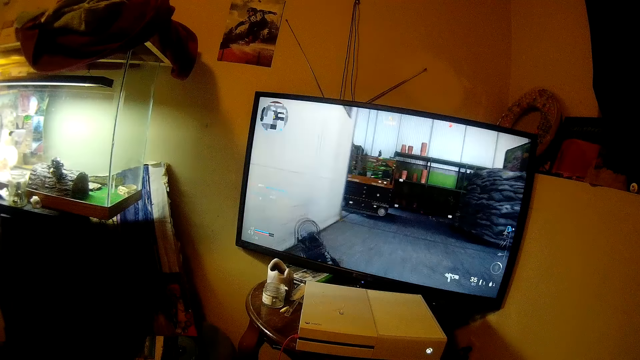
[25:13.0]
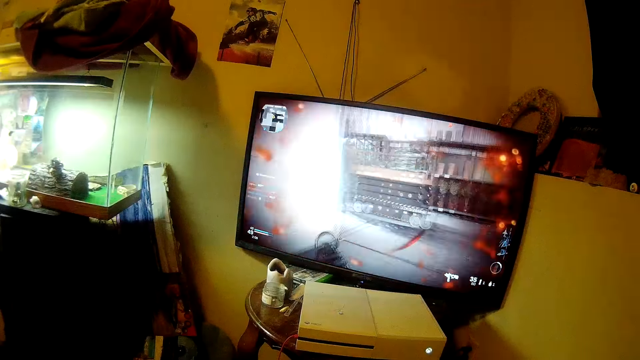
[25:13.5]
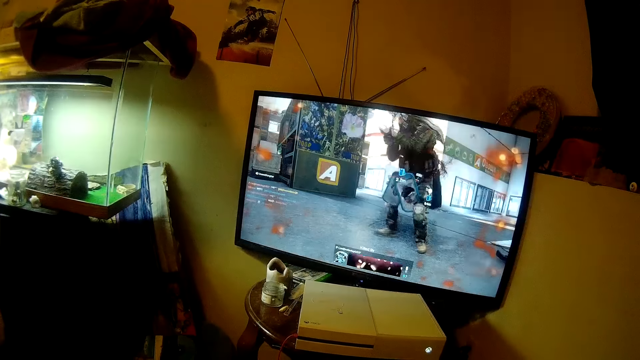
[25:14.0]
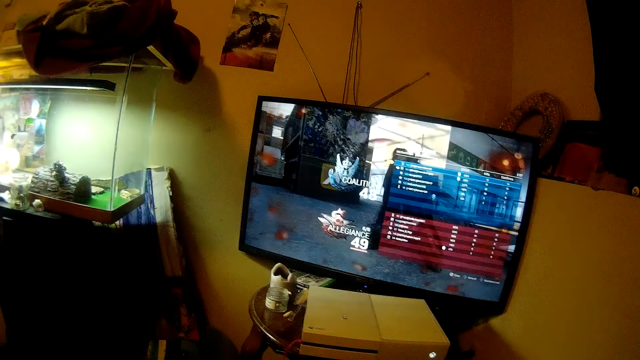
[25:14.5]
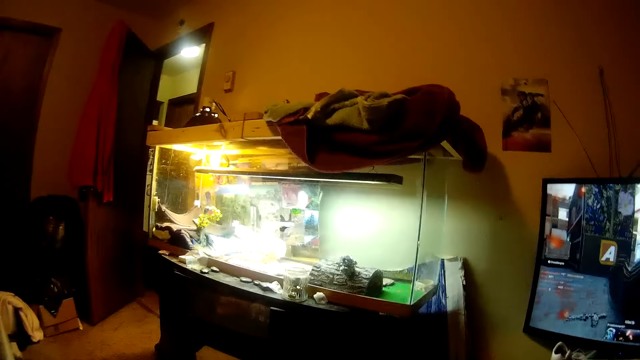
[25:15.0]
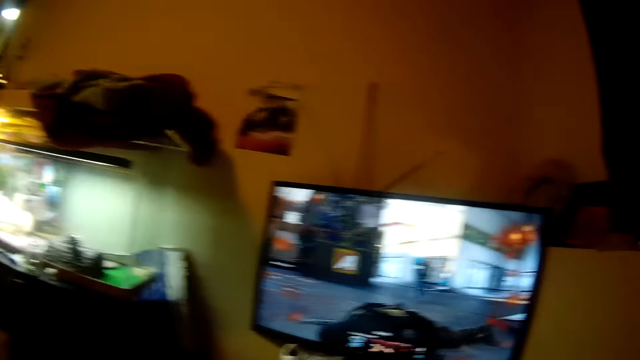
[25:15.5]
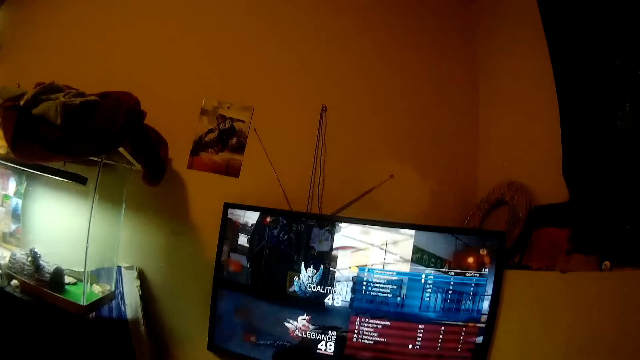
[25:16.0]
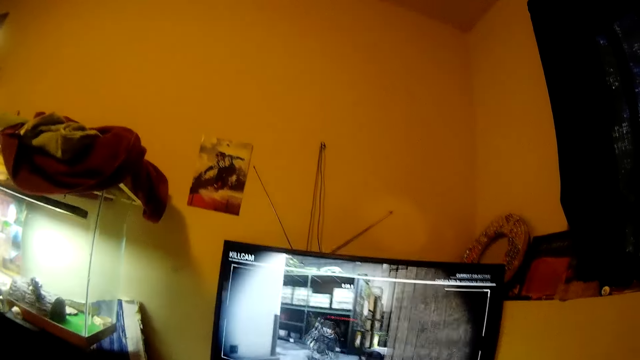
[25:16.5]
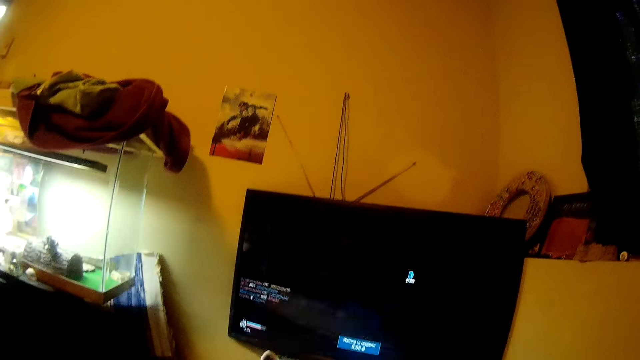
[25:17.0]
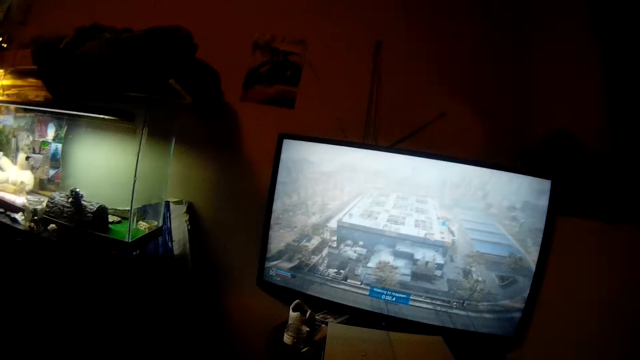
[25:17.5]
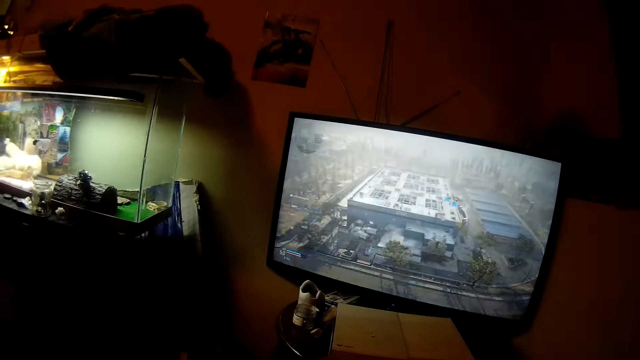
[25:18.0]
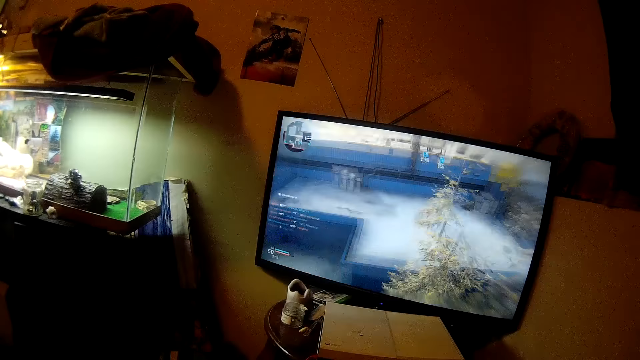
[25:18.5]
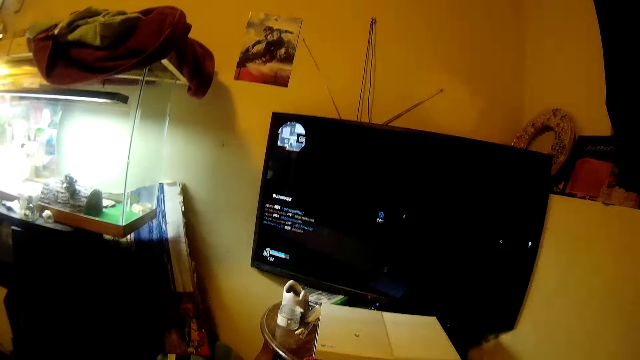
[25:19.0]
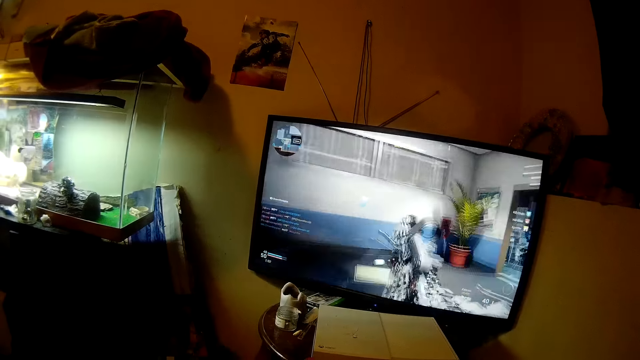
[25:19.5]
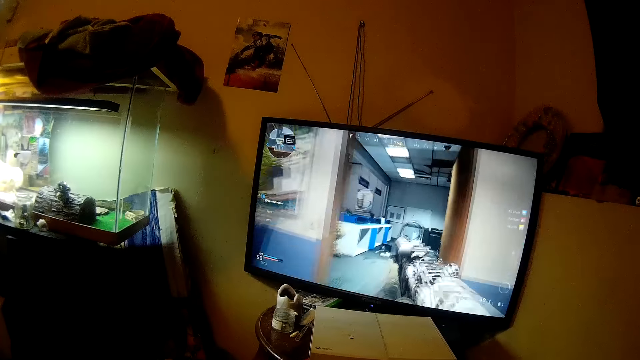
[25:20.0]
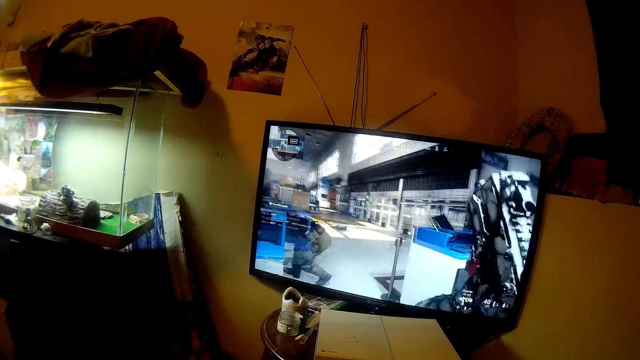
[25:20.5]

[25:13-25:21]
The camera wearer looks aside.

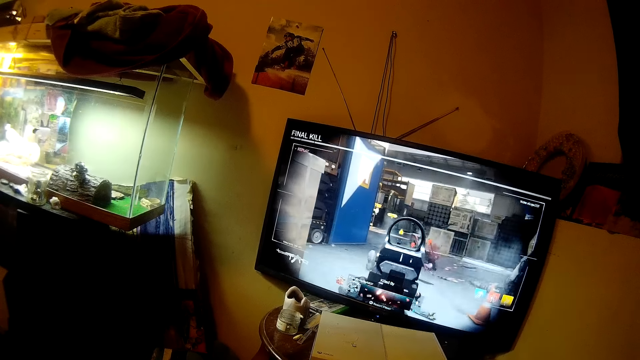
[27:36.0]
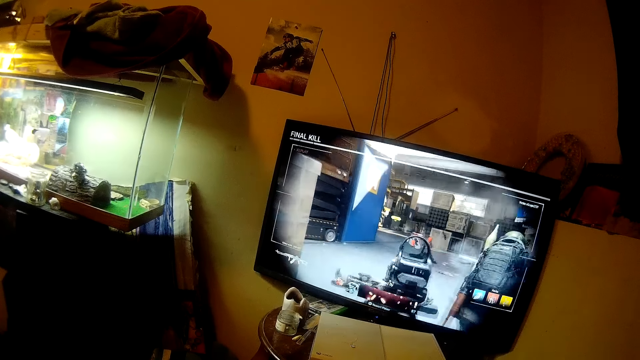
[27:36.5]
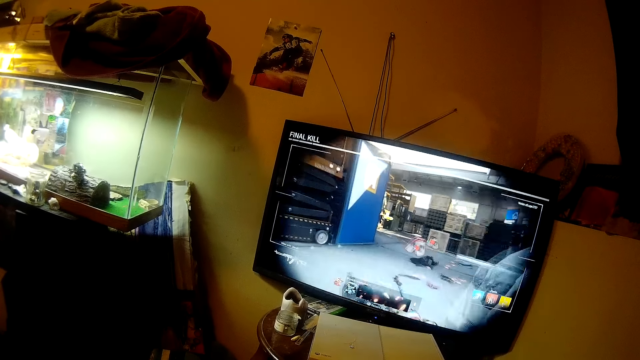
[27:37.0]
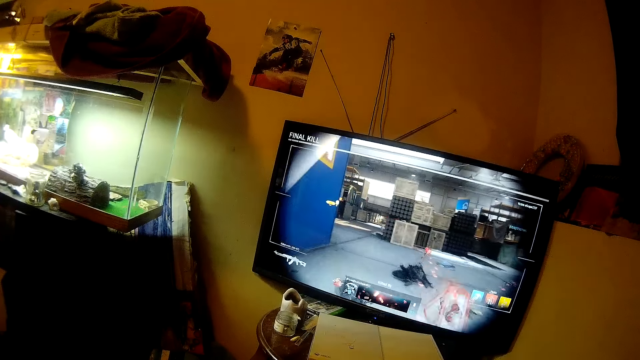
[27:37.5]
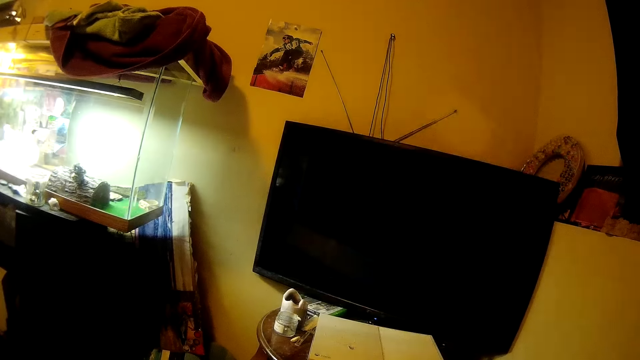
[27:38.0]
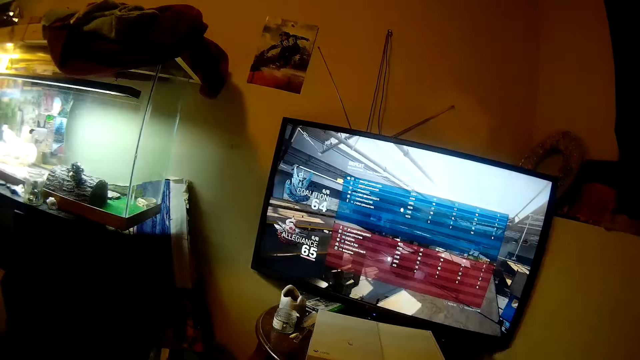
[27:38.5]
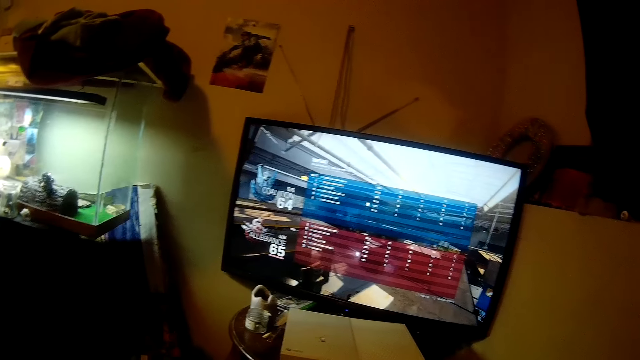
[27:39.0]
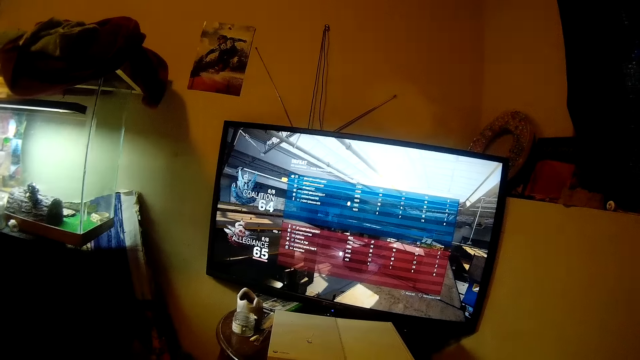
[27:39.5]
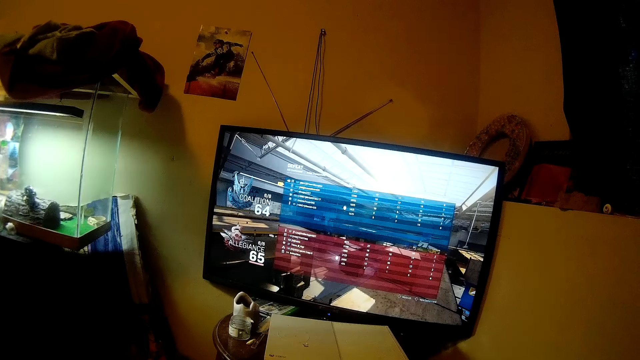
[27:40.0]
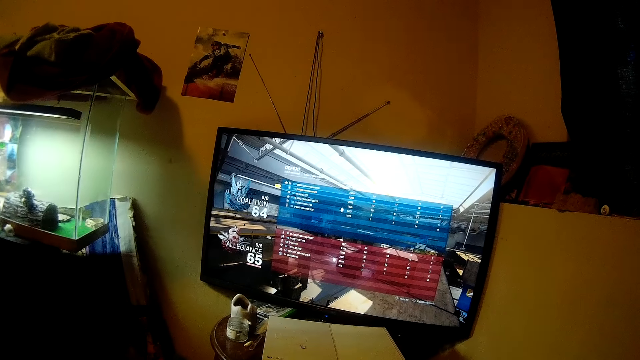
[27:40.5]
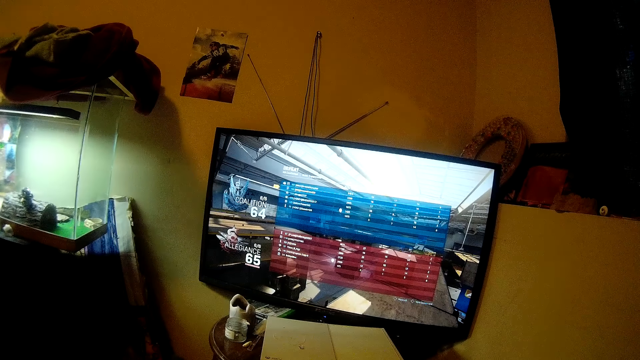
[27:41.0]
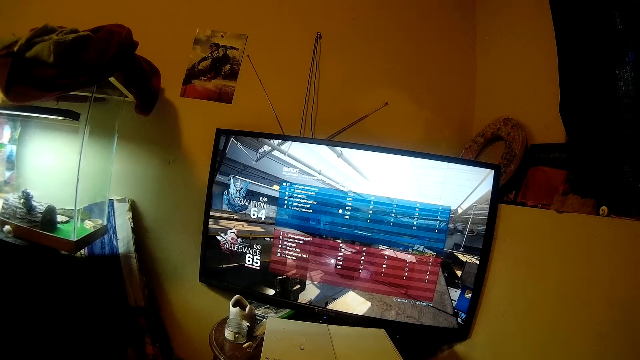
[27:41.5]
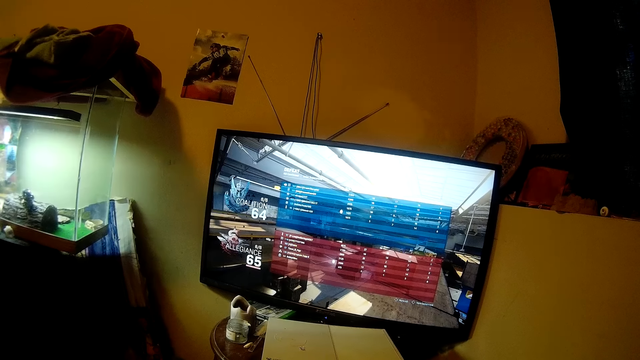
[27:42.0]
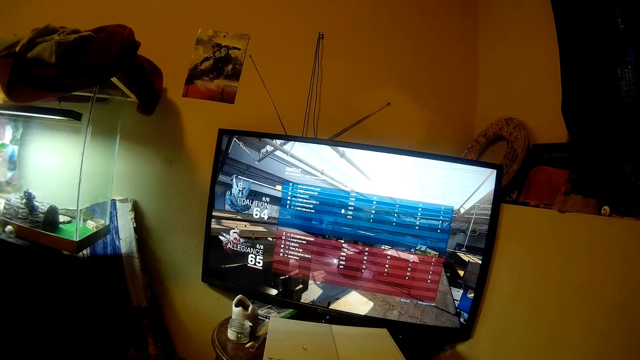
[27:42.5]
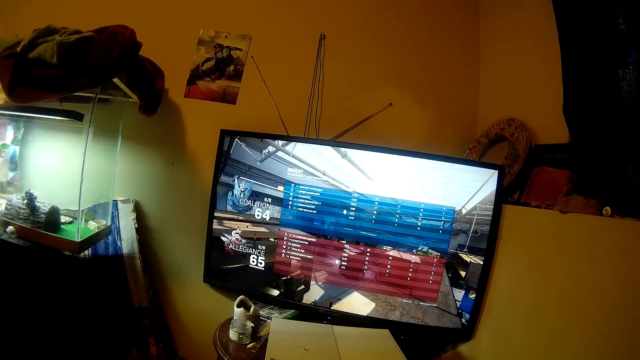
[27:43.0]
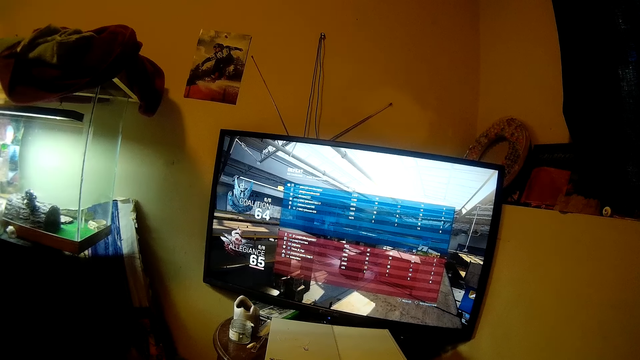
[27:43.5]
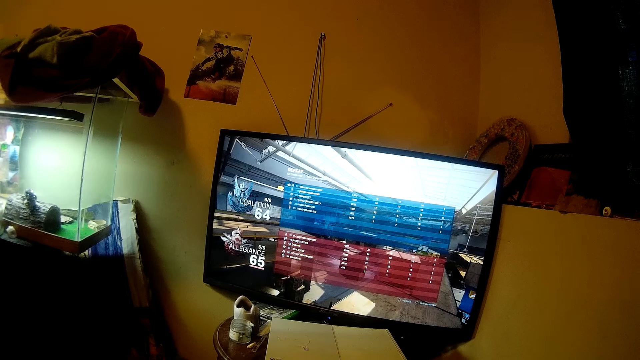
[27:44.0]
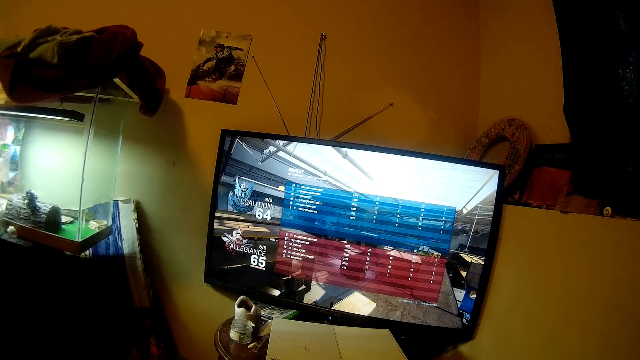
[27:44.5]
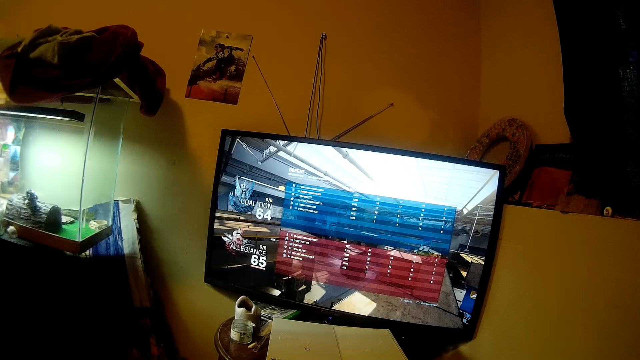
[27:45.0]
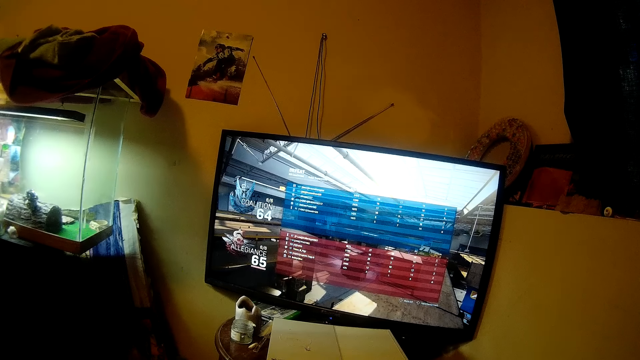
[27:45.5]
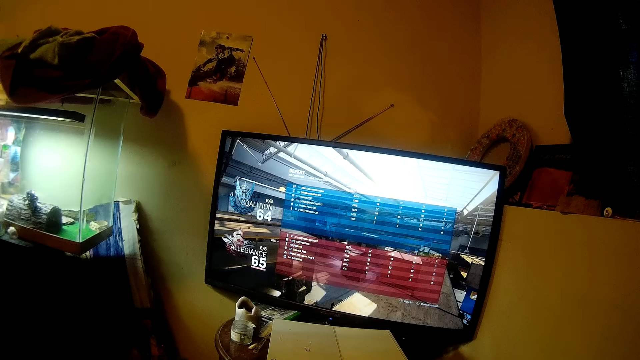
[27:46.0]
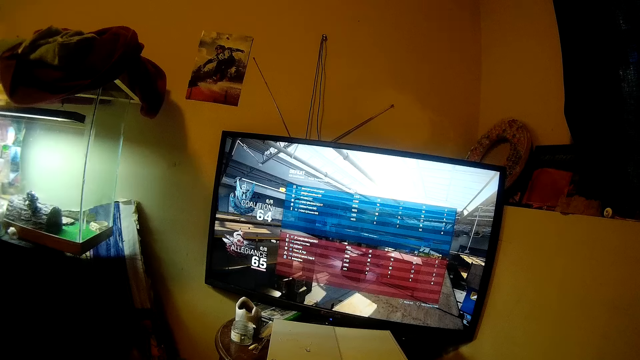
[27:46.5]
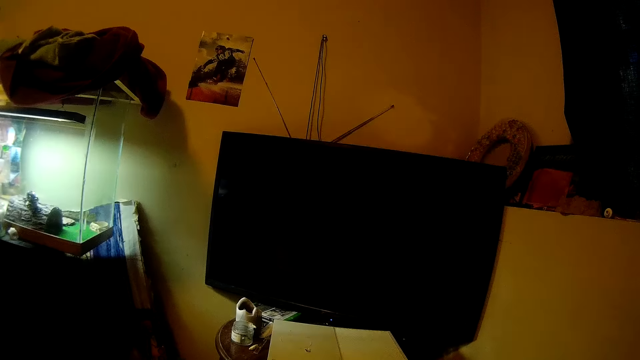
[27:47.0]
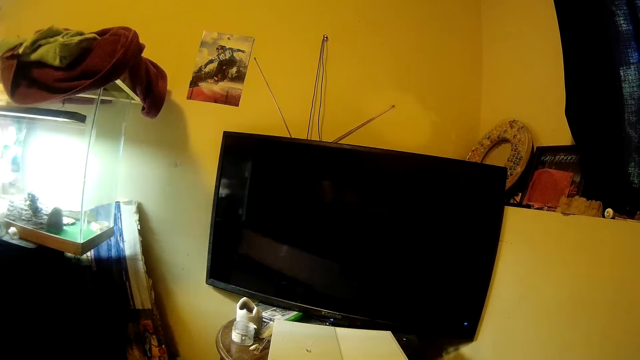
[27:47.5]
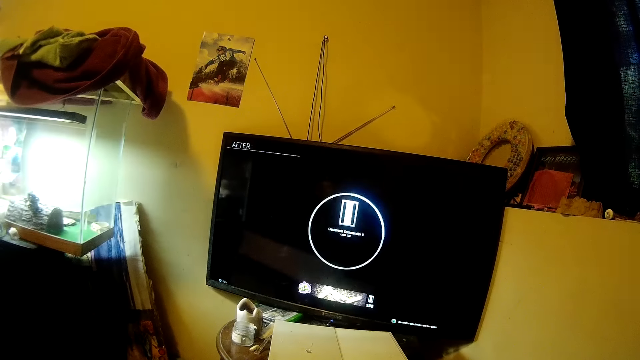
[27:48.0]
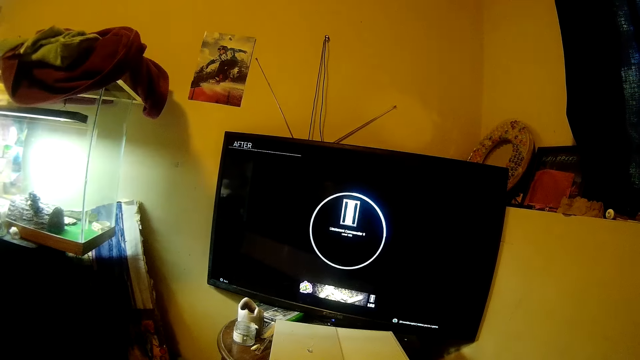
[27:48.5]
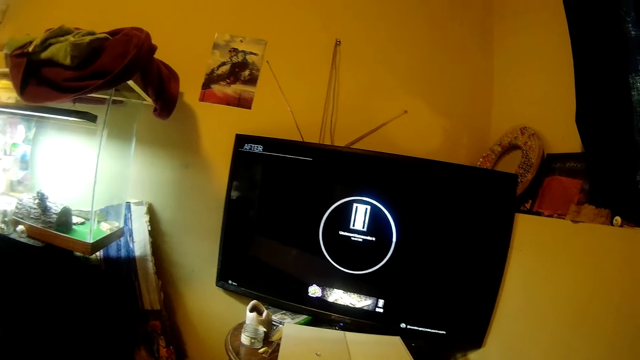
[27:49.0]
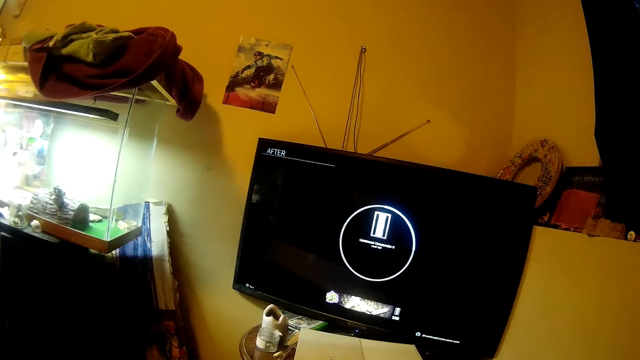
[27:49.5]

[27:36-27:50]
The camera wearer checks the game menu.
